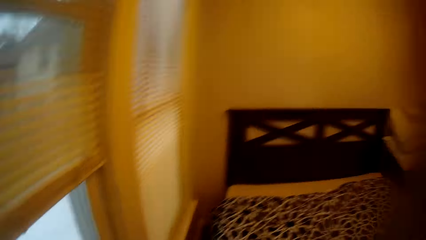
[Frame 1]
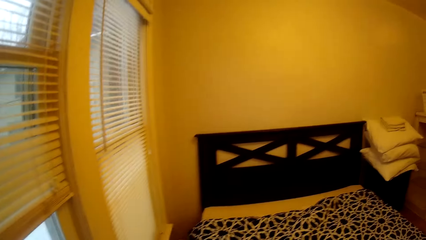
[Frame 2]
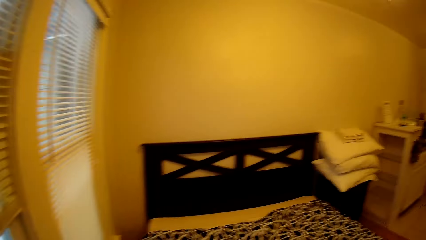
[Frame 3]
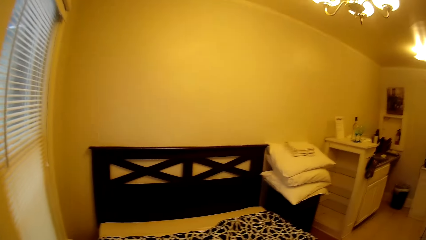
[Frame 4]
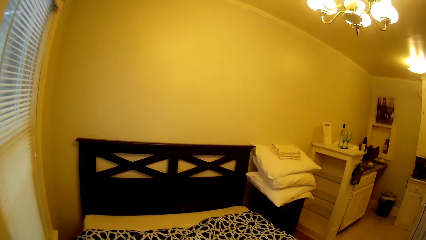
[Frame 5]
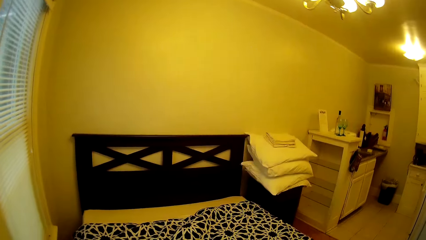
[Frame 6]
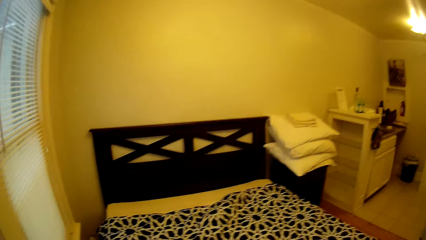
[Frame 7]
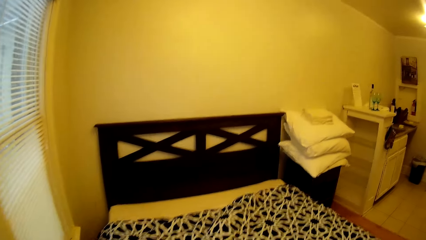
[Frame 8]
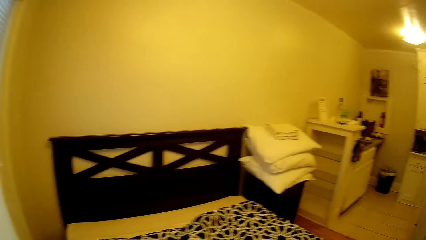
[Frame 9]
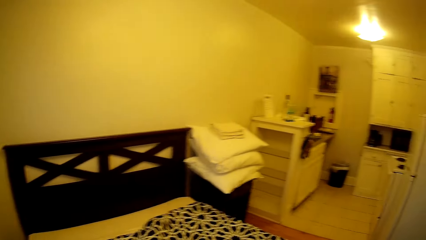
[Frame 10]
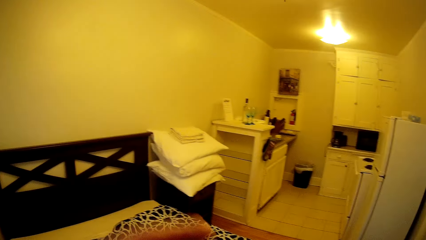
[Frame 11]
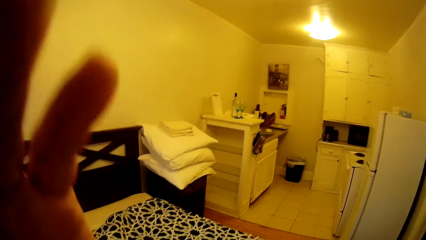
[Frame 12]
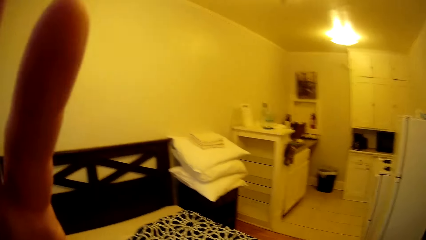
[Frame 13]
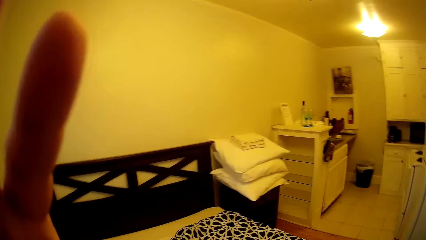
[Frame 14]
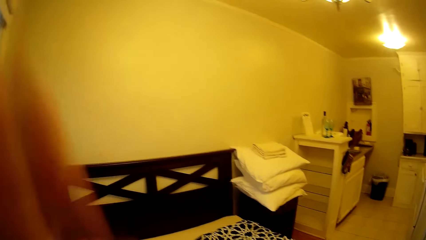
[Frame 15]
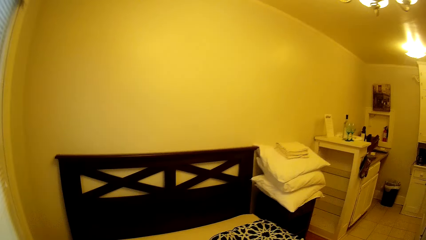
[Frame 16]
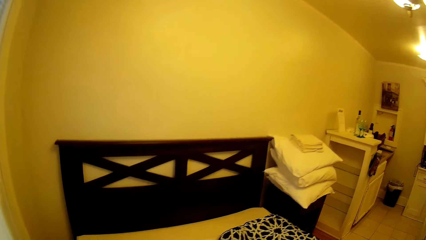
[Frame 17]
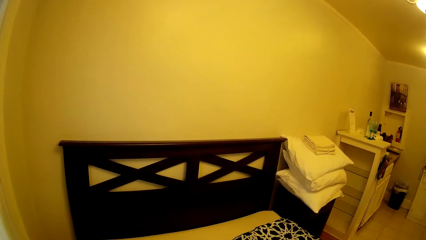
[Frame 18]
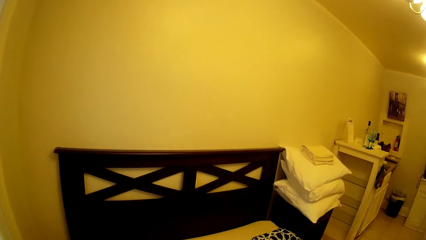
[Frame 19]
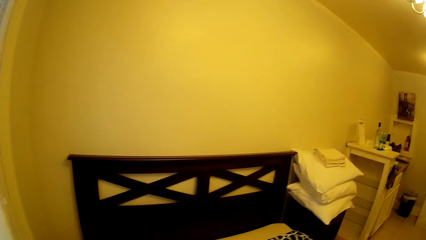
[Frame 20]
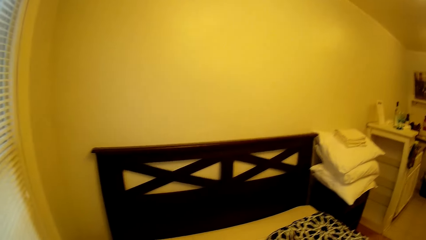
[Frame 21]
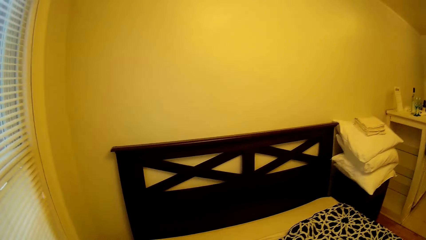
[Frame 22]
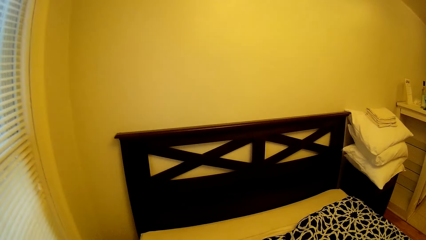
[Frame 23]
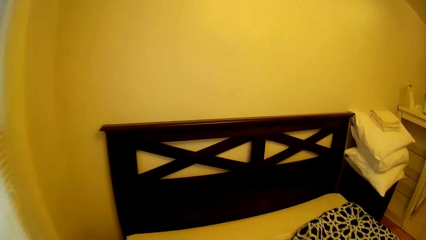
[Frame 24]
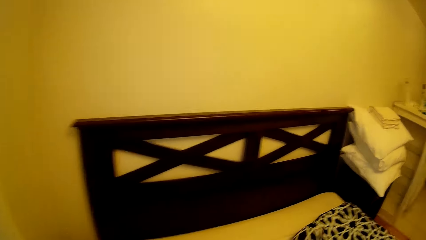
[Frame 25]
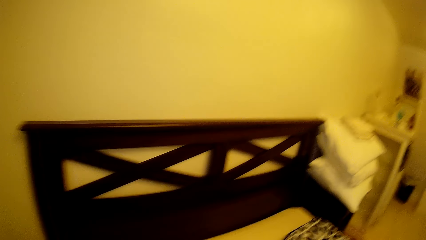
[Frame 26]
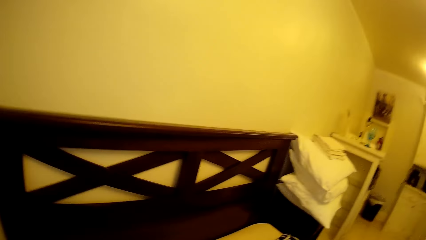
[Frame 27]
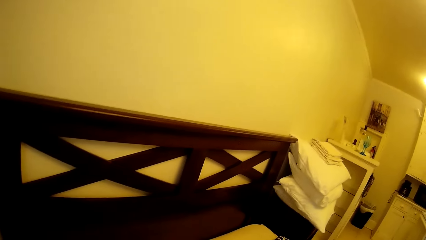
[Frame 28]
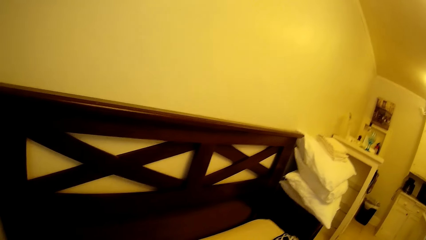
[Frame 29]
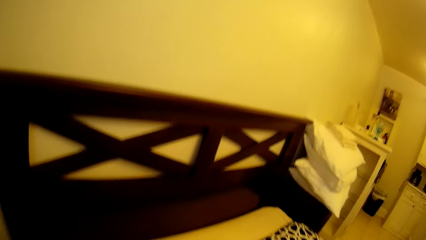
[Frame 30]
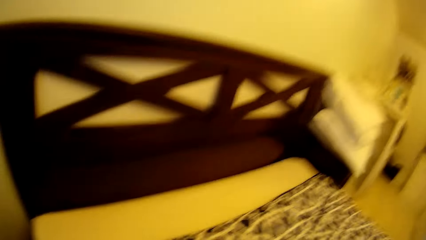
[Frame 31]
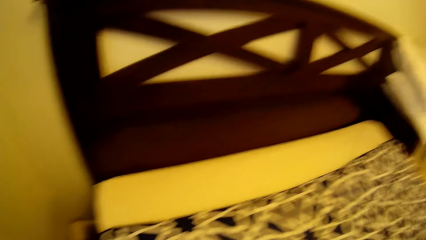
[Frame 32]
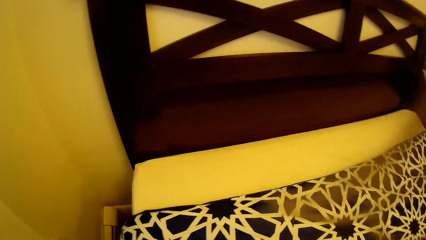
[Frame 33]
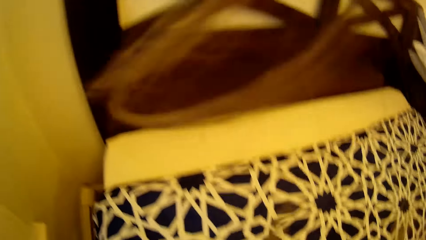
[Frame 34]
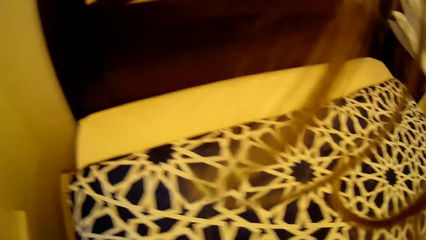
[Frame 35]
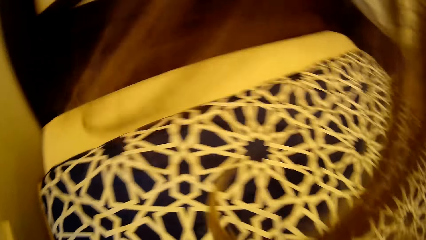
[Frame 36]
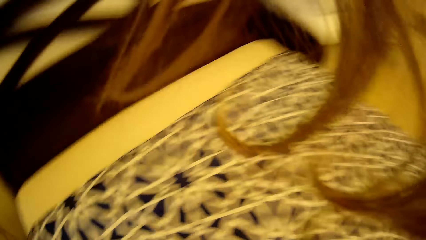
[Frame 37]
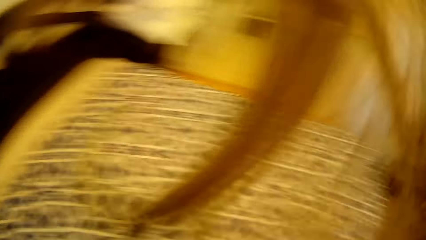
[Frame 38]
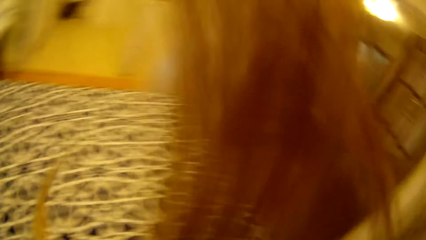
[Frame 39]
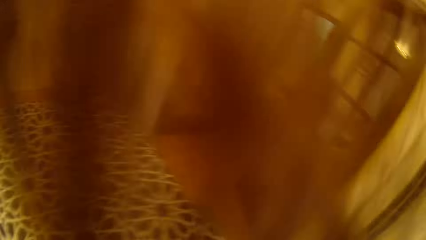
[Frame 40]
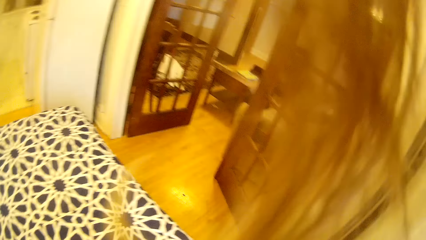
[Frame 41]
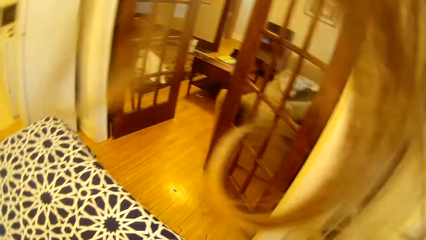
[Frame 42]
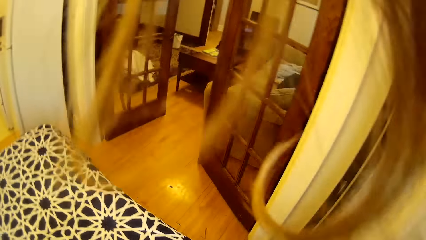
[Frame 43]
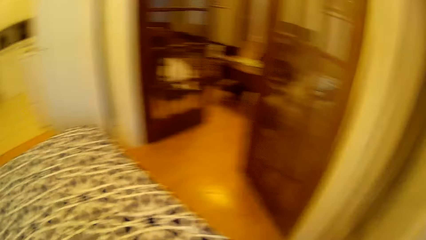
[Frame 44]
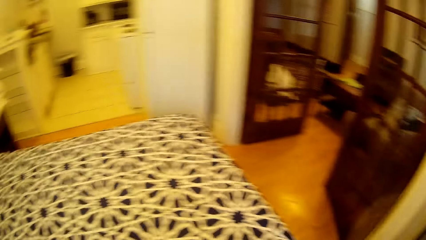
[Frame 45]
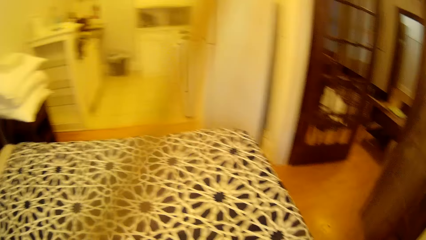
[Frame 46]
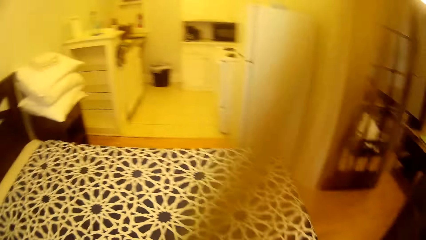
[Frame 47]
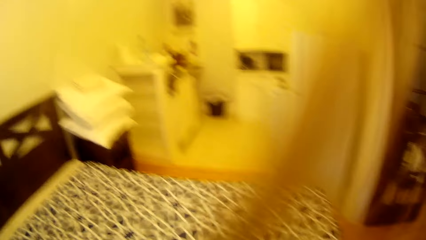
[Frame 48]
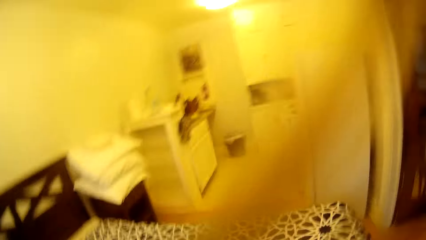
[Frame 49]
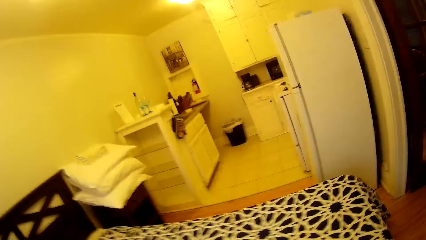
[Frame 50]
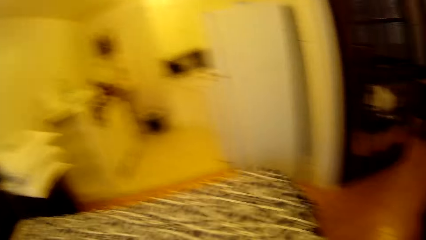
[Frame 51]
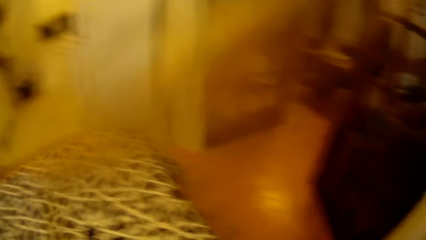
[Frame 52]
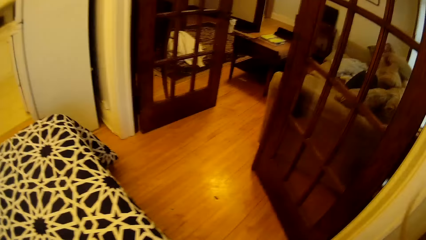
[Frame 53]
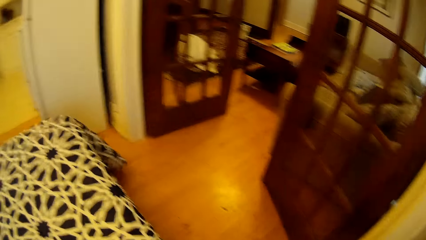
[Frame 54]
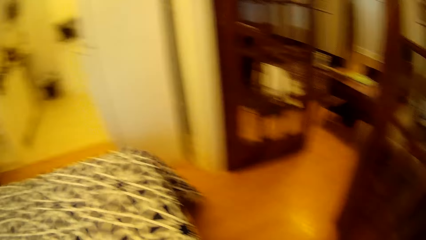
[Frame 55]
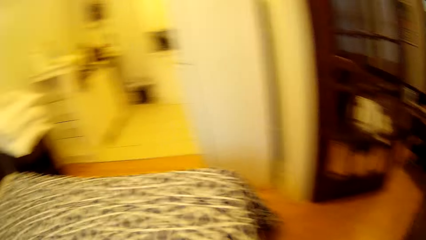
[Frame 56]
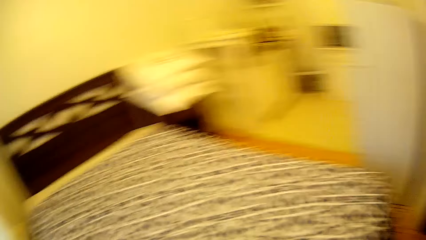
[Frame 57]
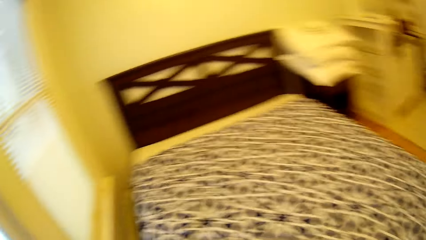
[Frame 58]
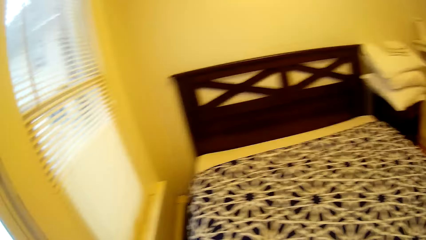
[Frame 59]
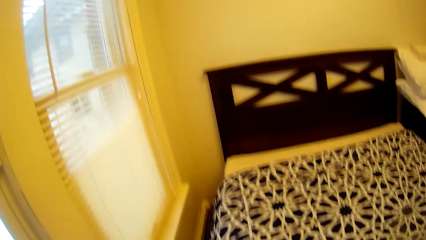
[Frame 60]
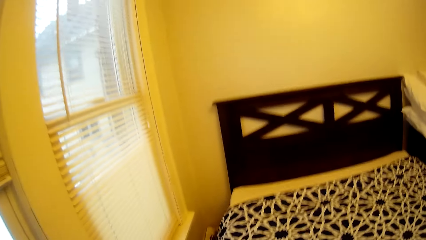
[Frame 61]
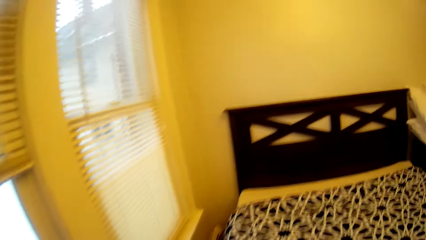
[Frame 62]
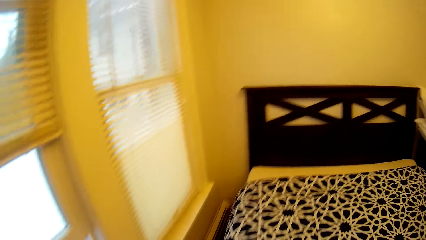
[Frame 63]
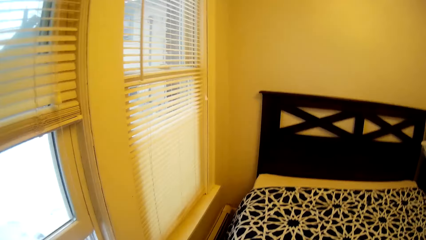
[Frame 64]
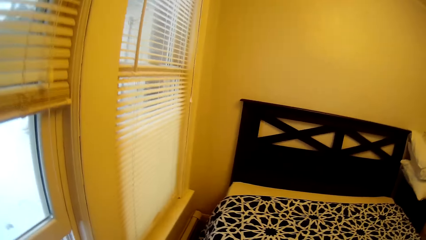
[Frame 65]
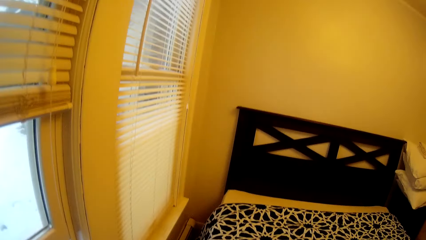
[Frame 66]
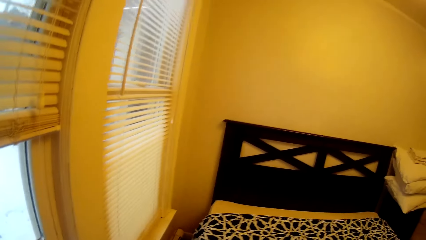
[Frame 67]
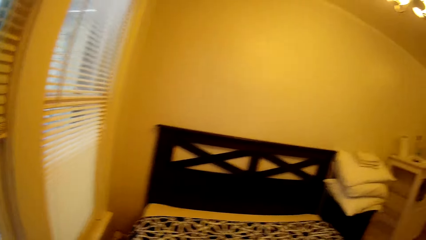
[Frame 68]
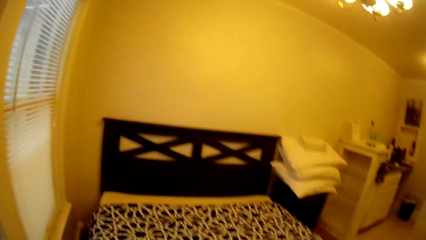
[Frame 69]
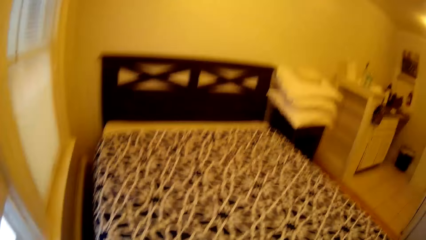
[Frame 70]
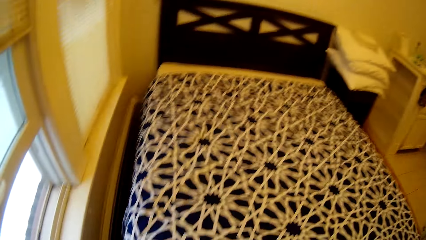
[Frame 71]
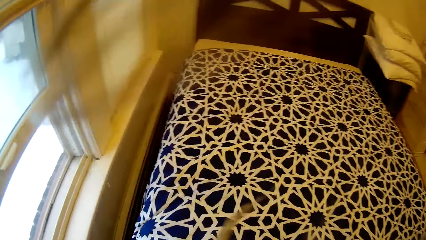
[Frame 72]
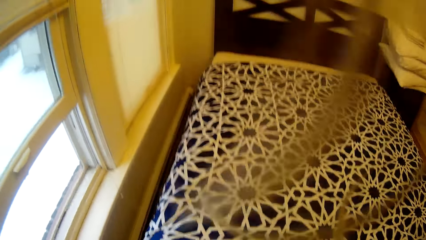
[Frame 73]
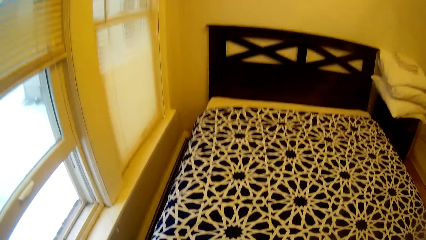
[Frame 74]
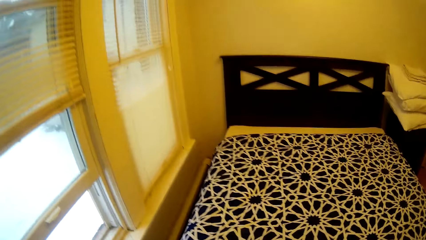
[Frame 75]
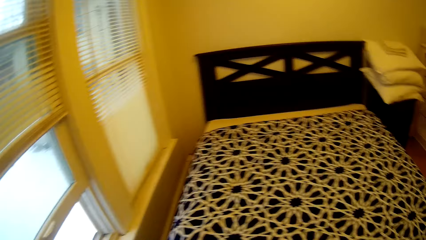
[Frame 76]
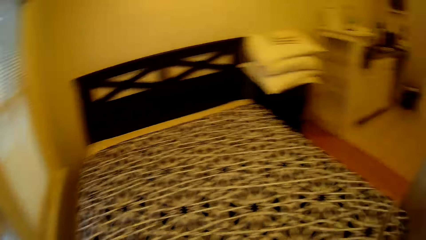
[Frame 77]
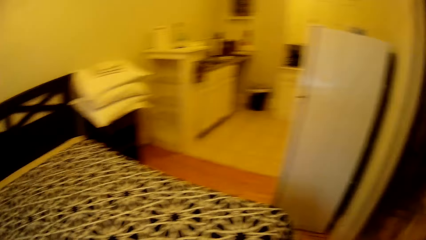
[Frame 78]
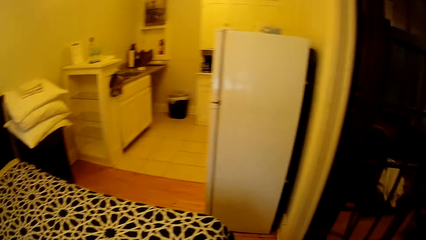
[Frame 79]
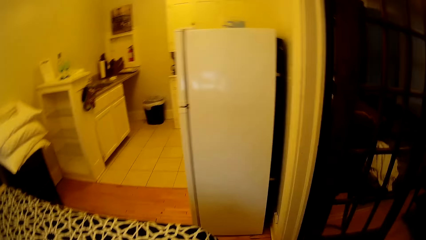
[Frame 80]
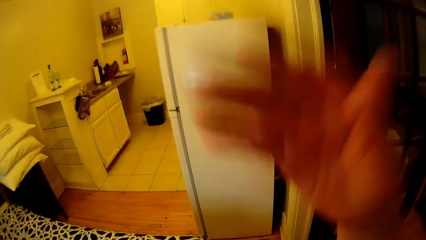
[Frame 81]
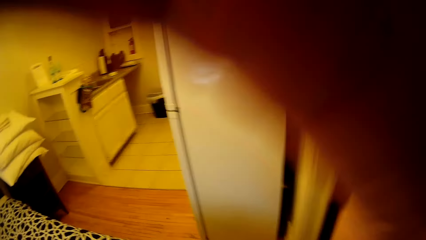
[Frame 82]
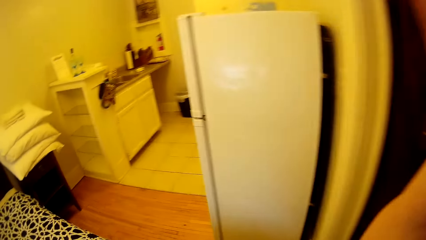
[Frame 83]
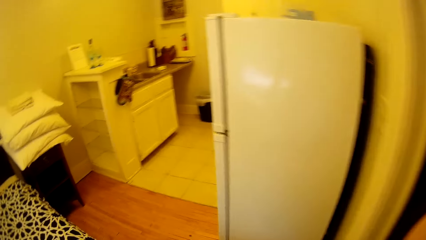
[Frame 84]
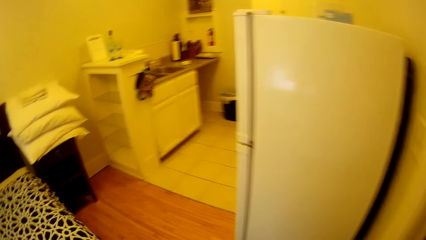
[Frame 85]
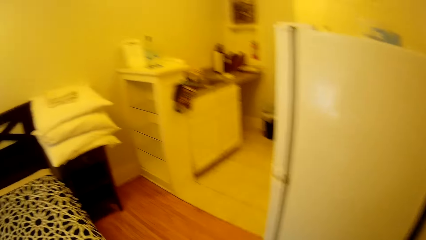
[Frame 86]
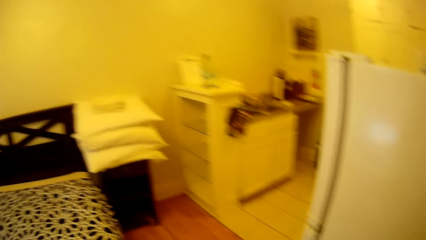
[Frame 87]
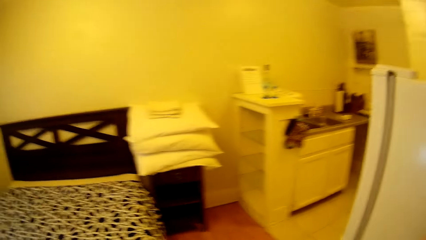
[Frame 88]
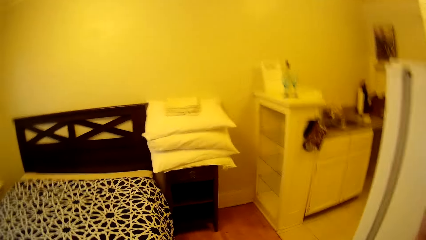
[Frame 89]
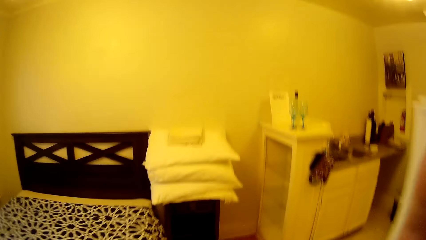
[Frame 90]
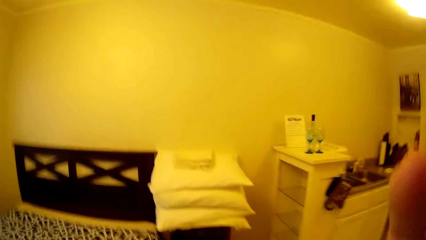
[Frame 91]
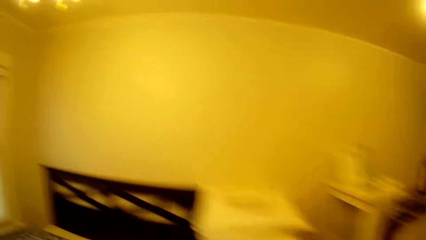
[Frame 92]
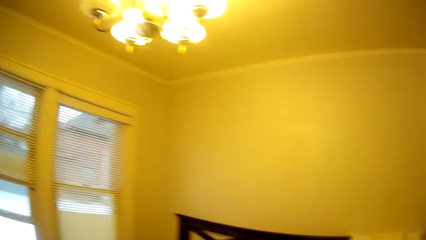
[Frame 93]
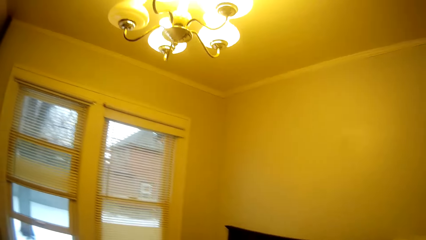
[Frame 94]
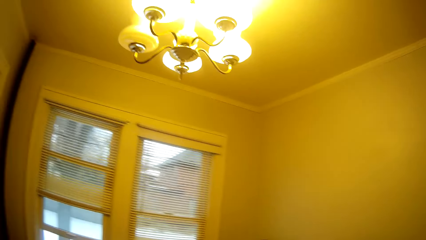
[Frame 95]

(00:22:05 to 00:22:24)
The camera wearer lifts a hand. They walk around the bed. They lift the hand.
